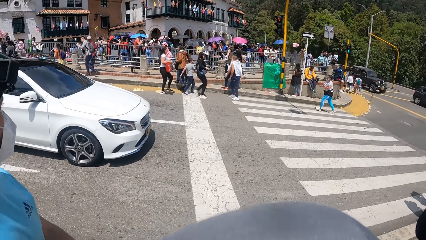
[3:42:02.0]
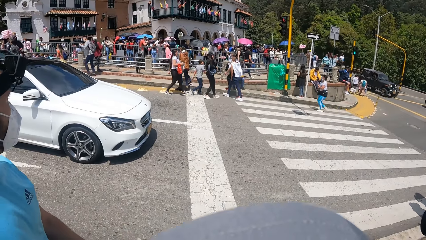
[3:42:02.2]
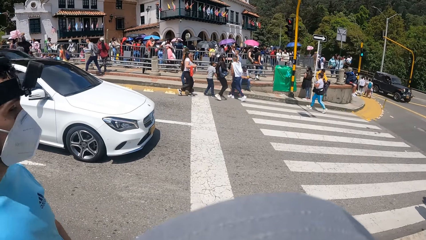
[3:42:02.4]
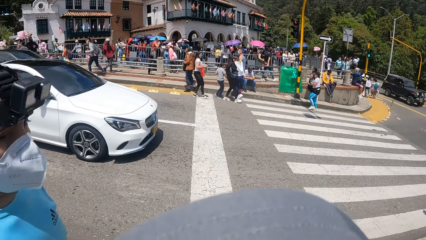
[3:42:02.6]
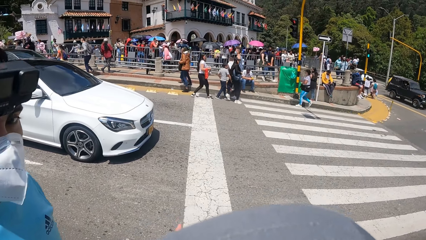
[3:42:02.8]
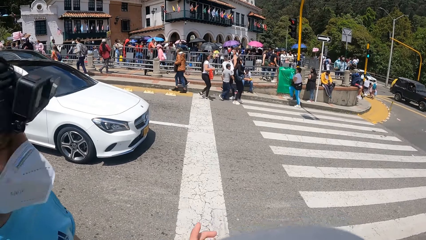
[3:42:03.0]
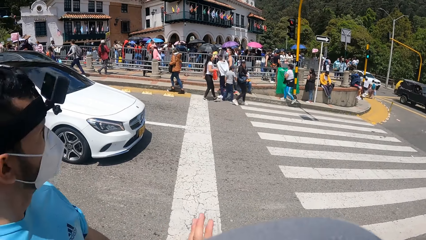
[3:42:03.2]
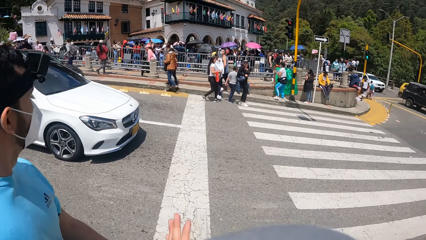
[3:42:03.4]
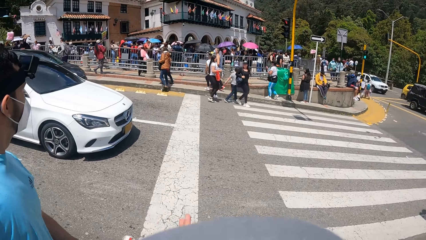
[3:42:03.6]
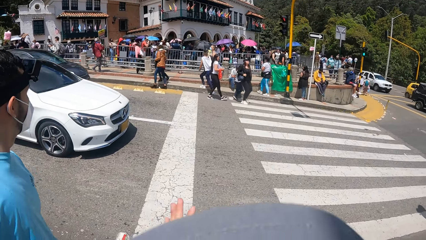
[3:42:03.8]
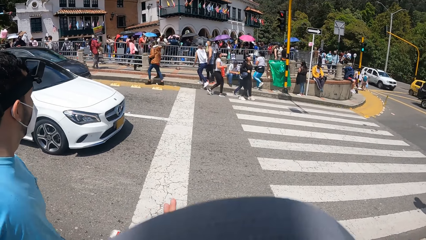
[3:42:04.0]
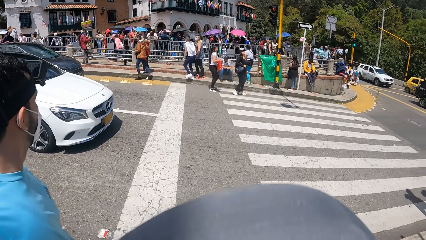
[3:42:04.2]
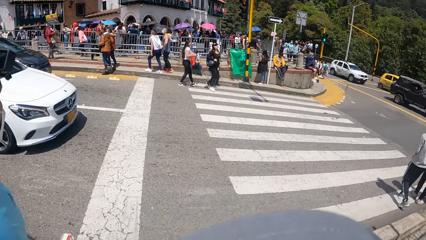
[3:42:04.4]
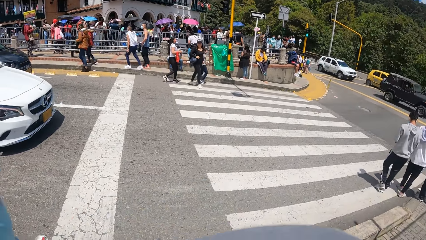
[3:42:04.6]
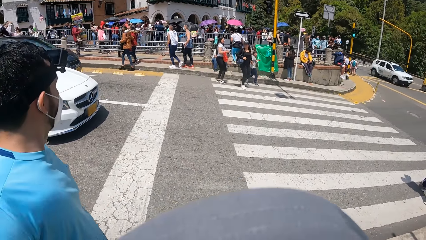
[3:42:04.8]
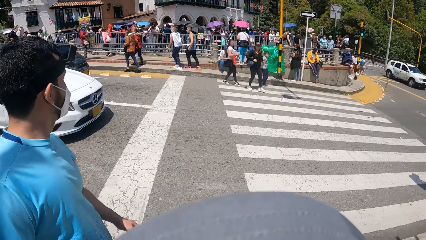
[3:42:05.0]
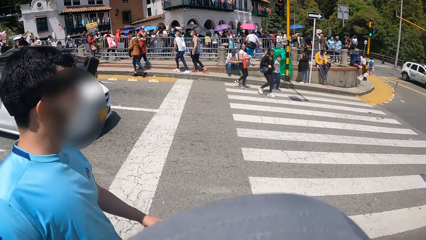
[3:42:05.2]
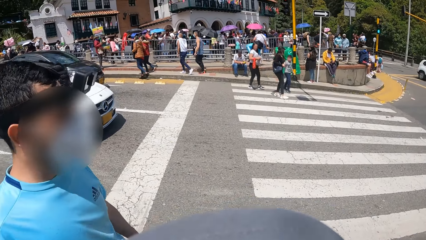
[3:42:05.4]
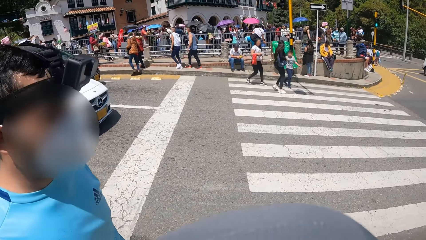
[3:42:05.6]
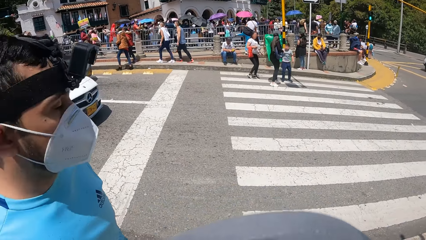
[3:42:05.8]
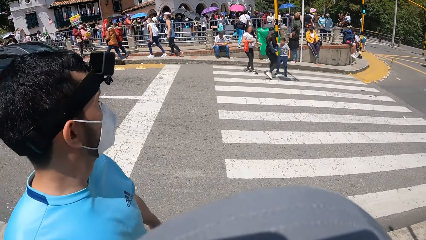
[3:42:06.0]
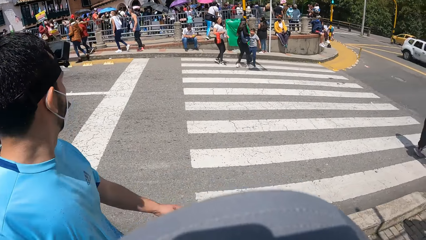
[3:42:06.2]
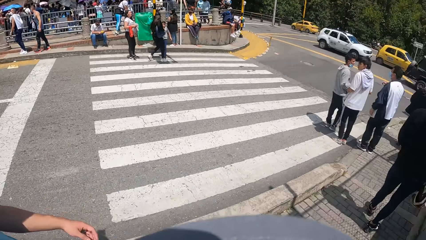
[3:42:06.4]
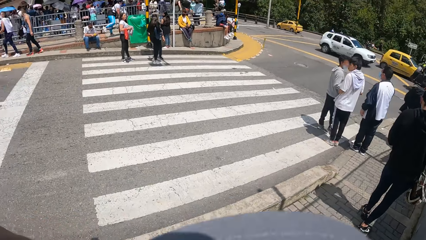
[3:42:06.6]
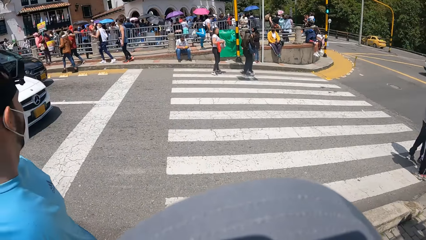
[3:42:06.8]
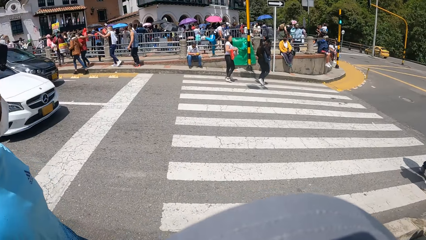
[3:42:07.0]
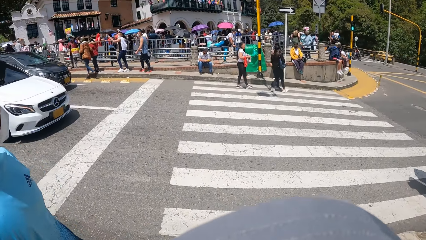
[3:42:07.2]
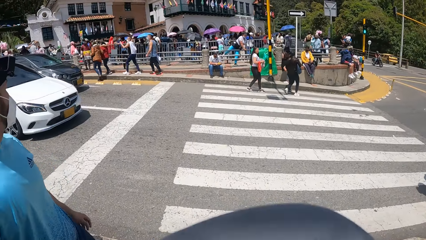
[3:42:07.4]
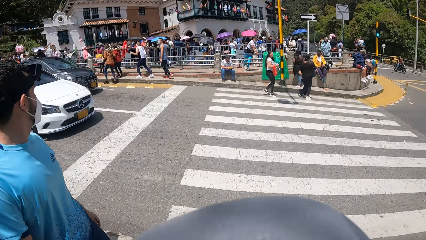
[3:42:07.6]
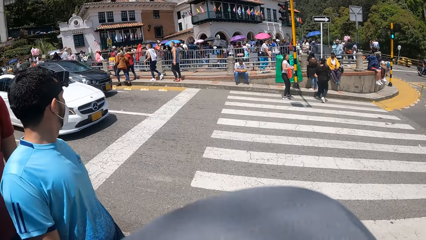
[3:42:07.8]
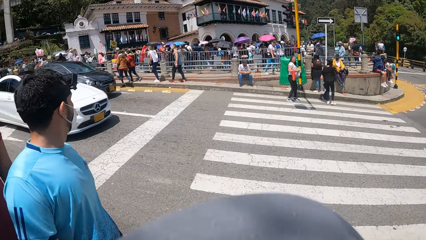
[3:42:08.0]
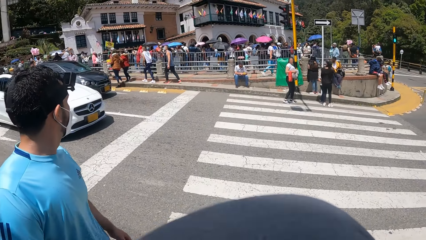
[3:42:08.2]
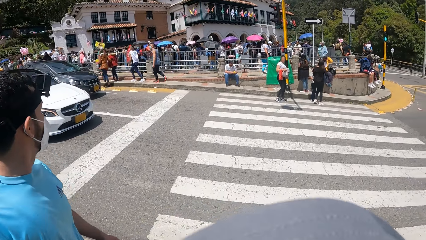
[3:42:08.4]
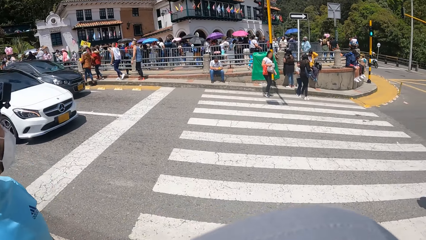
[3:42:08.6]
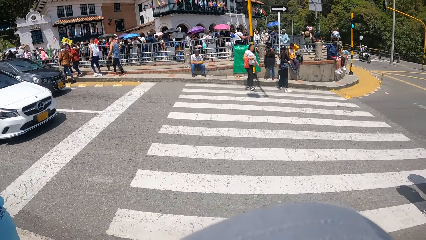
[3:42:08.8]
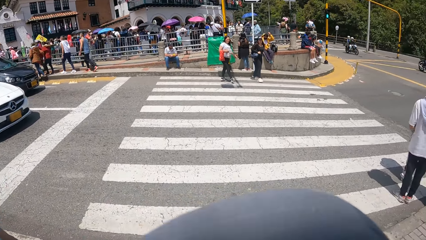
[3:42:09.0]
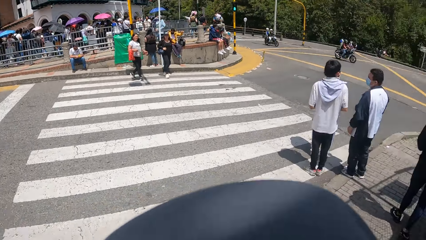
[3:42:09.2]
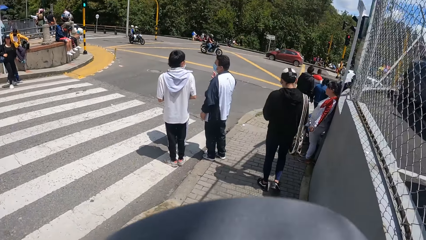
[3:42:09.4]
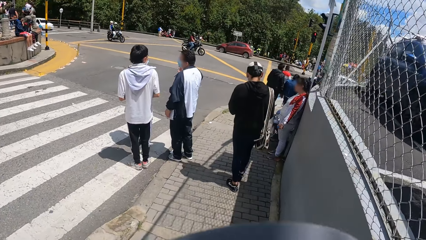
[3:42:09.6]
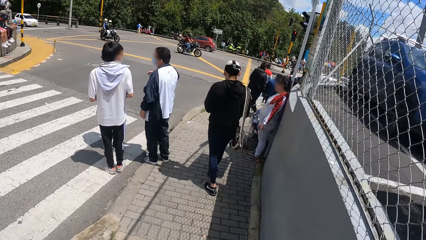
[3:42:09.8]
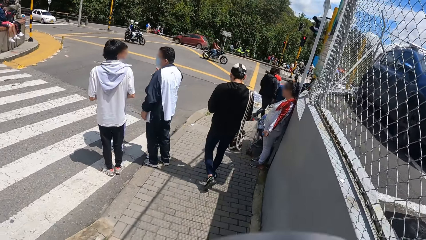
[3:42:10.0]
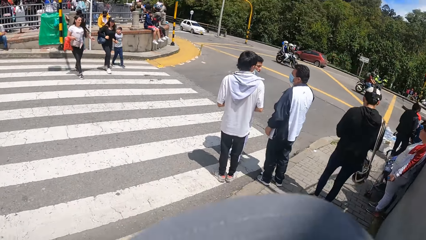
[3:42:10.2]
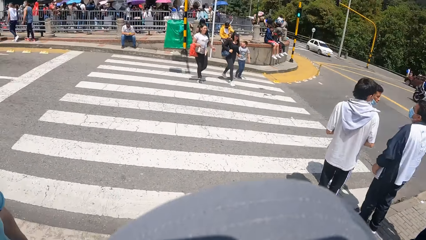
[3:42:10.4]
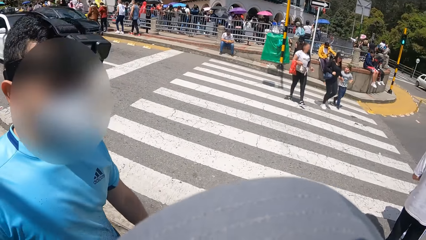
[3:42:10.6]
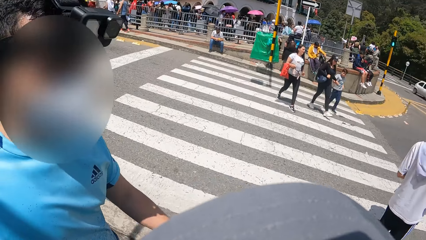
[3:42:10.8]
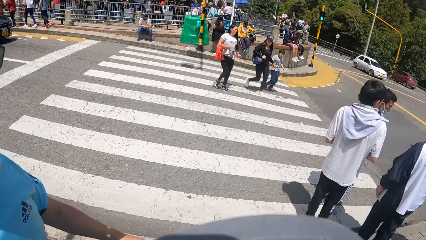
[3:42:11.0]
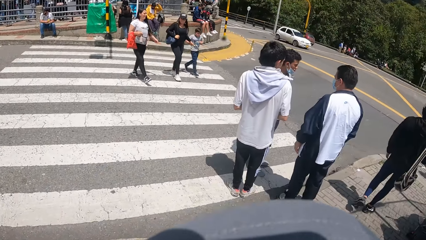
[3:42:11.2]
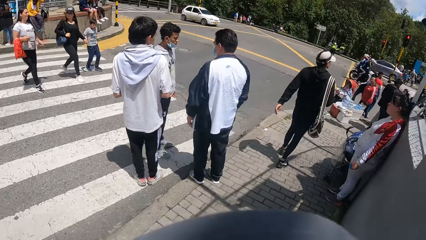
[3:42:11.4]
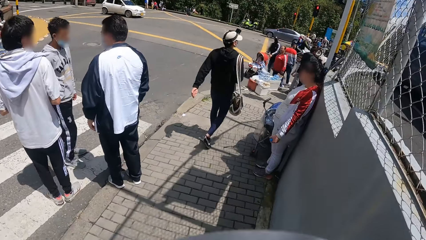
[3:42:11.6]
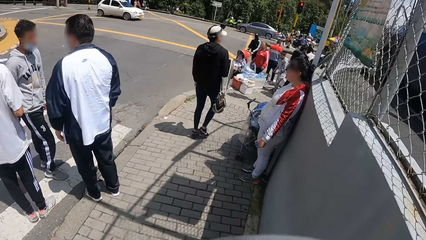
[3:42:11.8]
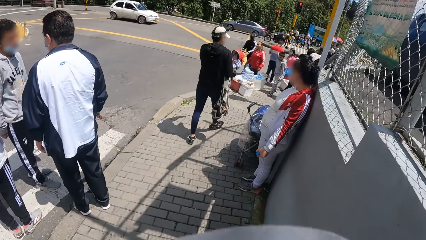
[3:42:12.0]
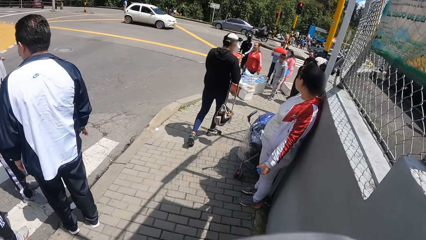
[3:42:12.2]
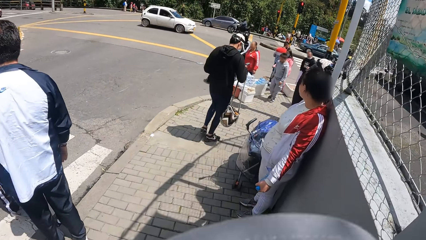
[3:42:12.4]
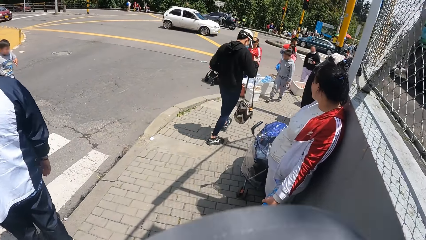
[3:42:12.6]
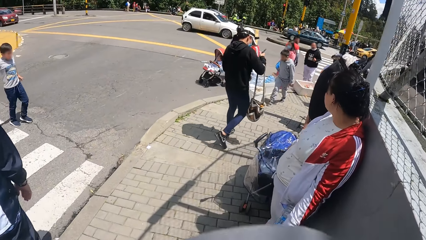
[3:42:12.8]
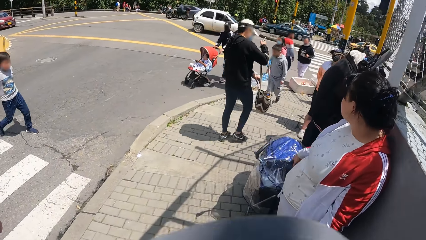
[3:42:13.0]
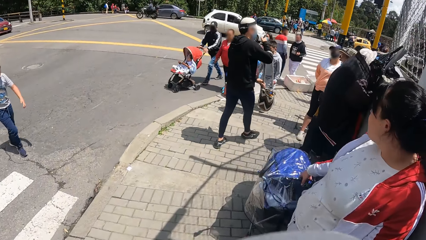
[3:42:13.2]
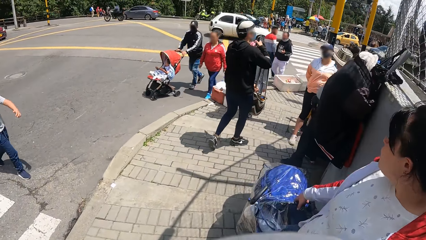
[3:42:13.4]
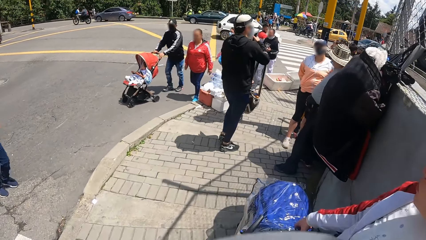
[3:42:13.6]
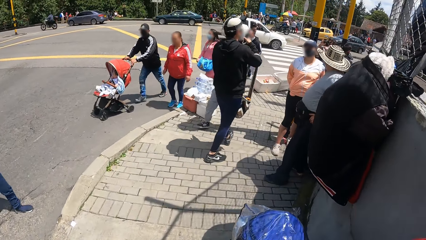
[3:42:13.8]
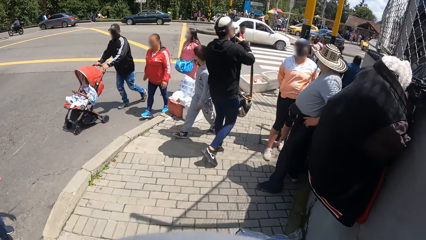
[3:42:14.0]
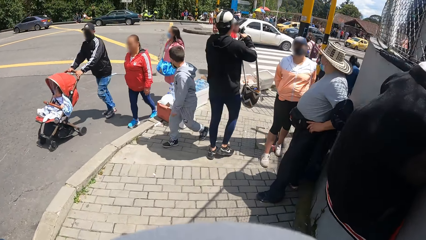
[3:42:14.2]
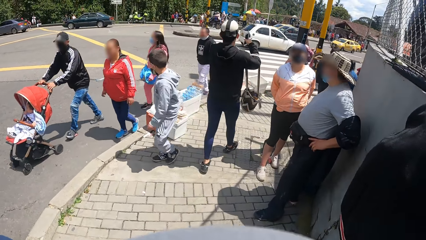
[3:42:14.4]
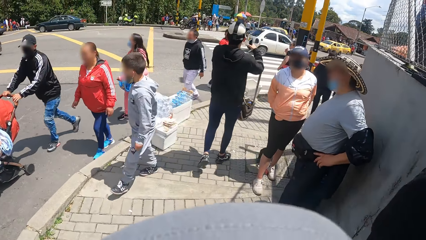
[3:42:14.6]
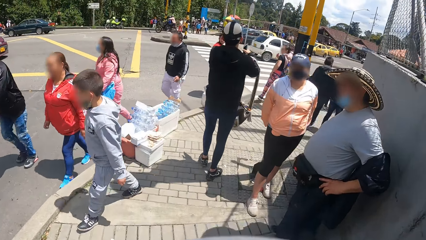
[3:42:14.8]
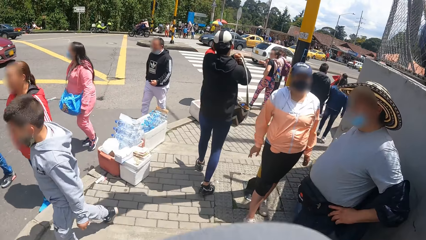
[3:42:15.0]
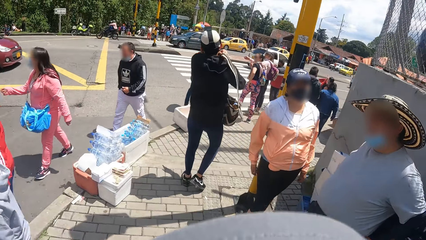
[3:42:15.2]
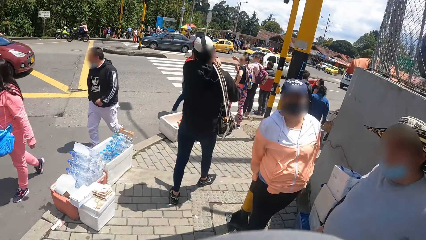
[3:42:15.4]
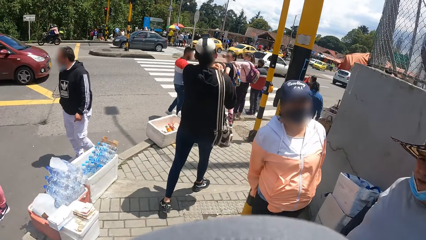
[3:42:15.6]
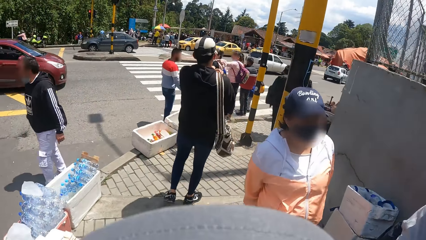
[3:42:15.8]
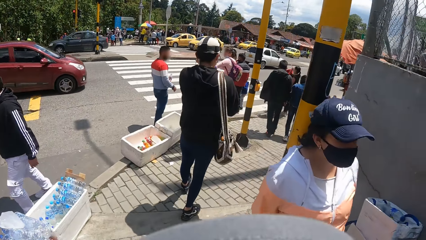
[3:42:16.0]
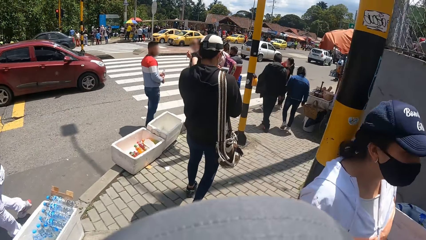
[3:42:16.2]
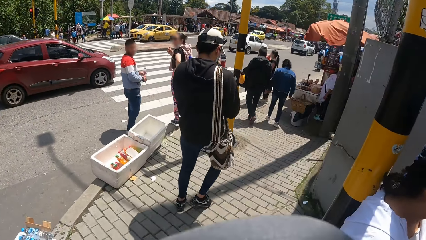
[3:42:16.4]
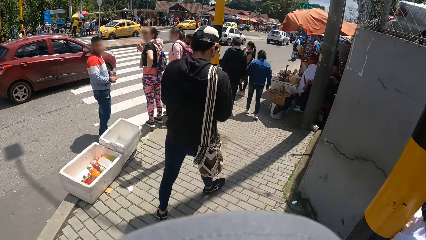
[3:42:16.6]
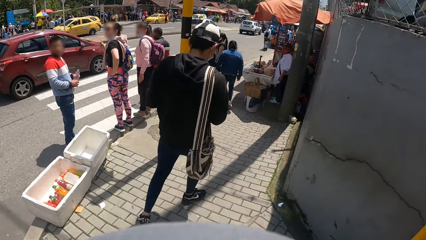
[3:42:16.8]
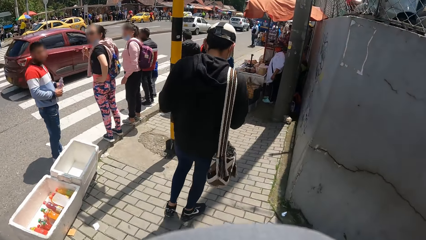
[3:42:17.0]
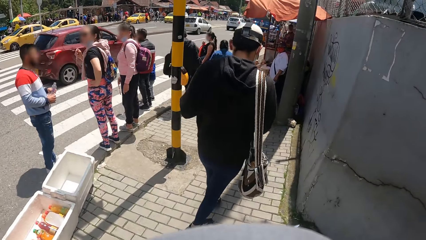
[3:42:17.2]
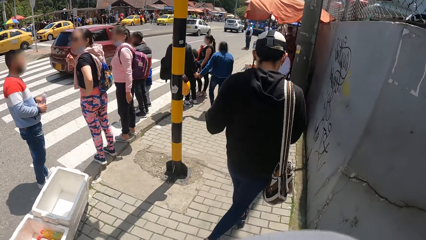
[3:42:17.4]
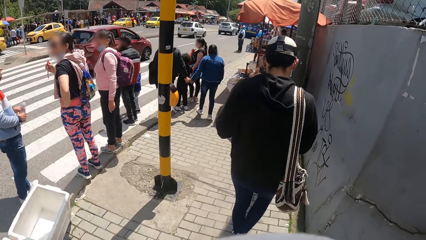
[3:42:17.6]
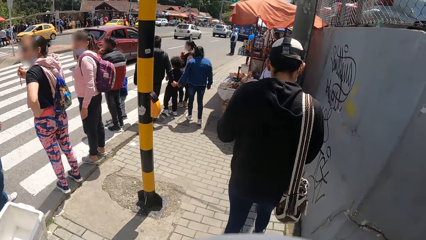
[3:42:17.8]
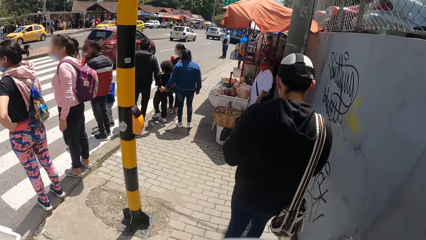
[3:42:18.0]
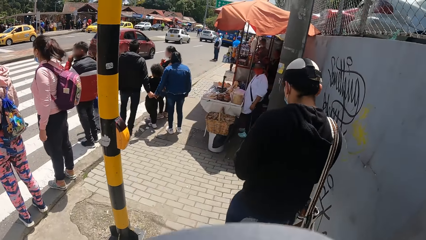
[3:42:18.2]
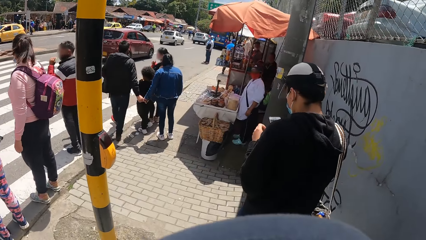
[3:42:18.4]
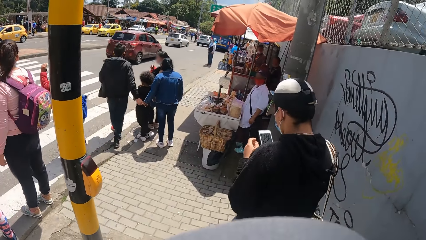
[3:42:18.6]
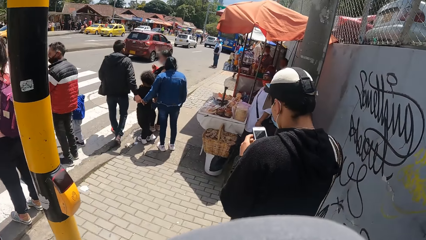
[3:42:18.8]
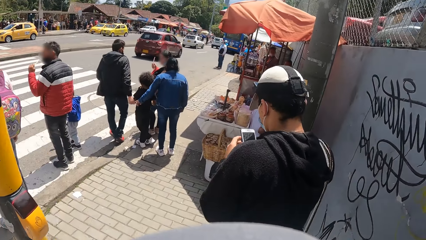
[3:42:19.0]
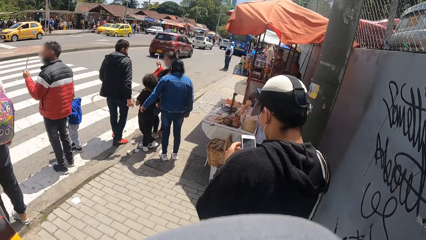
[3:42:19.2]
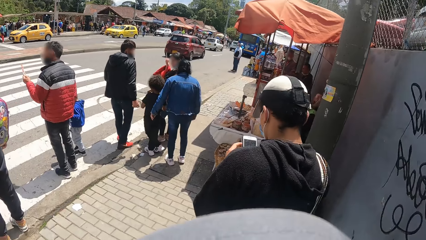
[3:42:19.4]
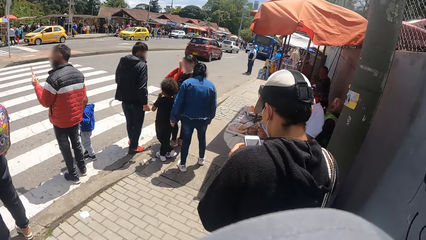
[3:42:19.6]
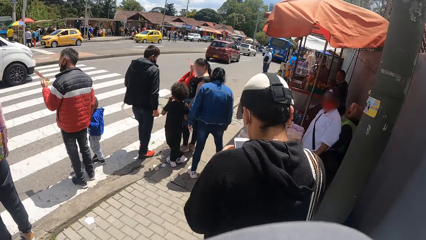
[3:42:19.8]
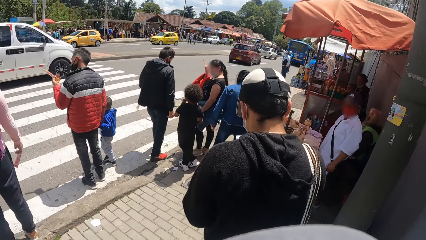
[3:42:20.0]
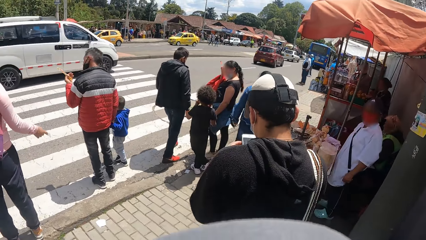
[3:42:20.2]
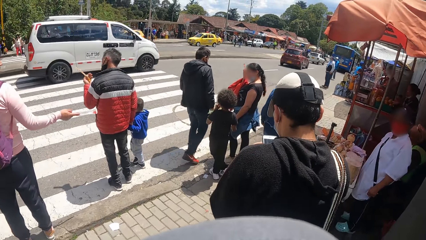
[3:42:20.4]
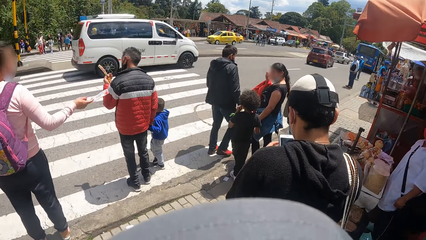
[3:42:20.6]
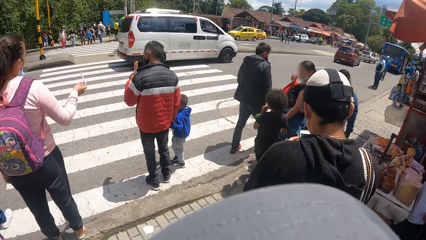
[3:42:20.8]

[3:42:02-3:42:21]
The man drops a bag from his right shoulder down to his right arm. The man holds the bag strap with his left hand. The man wears the bag on his right shoulder with his left hand. The man operates the phone with both hands.
